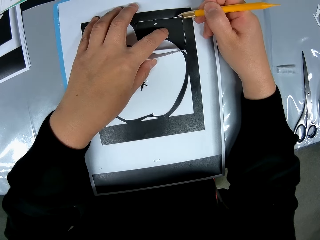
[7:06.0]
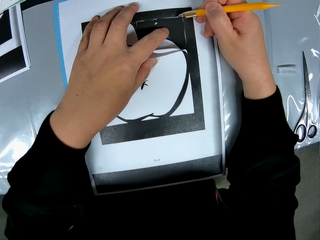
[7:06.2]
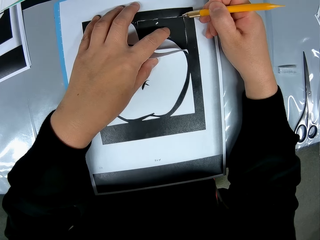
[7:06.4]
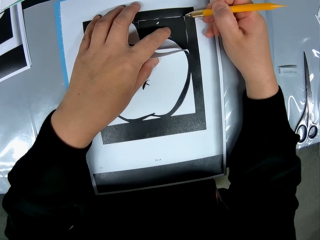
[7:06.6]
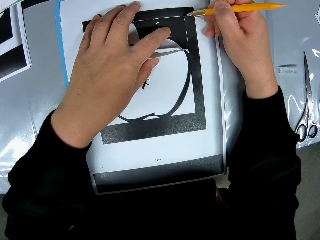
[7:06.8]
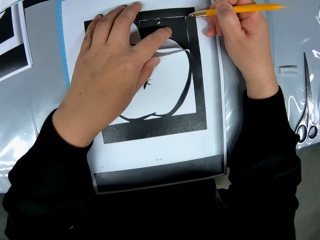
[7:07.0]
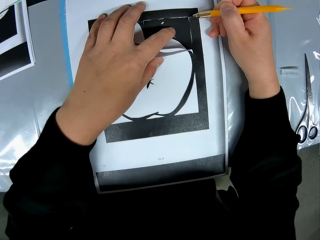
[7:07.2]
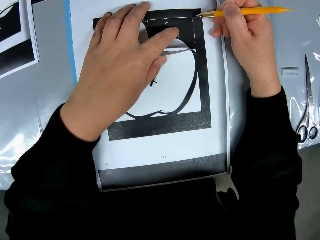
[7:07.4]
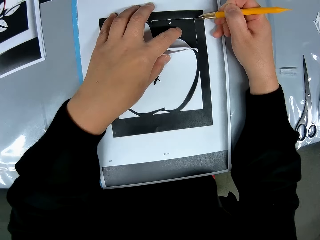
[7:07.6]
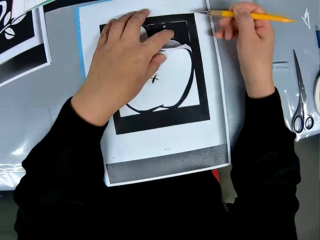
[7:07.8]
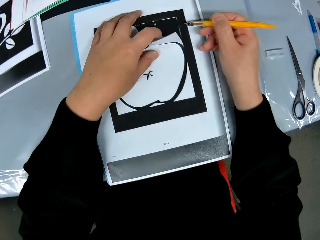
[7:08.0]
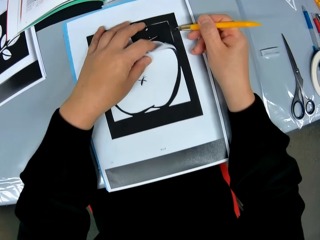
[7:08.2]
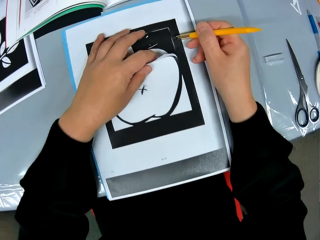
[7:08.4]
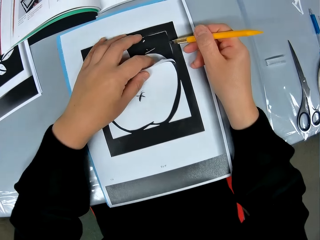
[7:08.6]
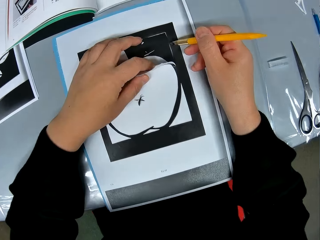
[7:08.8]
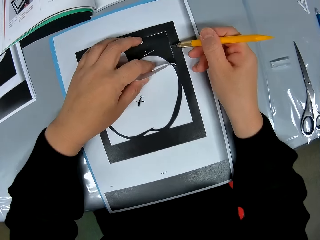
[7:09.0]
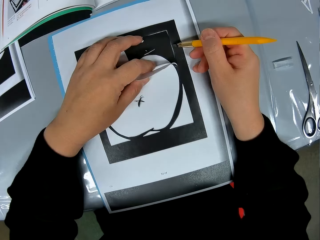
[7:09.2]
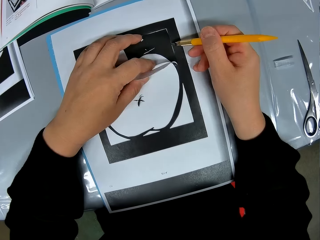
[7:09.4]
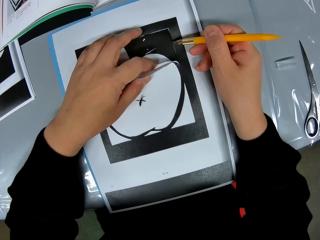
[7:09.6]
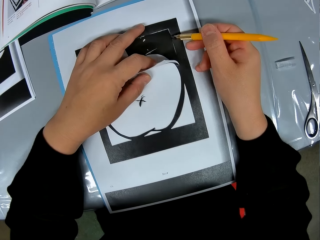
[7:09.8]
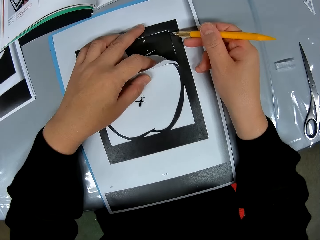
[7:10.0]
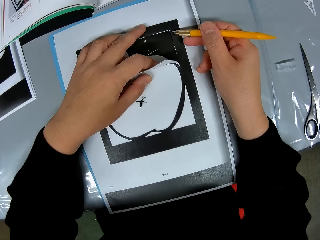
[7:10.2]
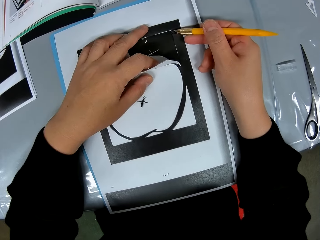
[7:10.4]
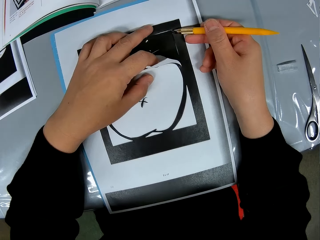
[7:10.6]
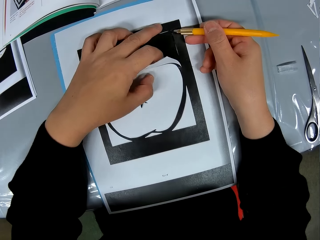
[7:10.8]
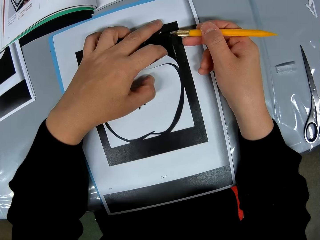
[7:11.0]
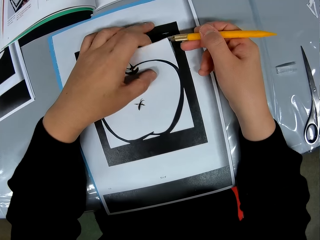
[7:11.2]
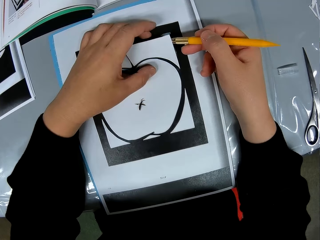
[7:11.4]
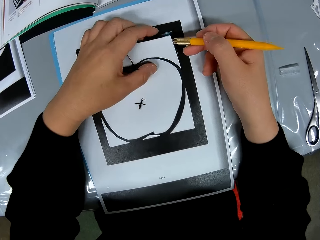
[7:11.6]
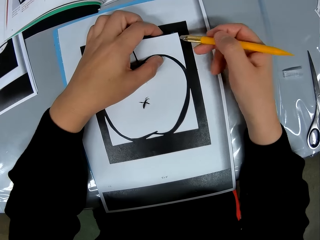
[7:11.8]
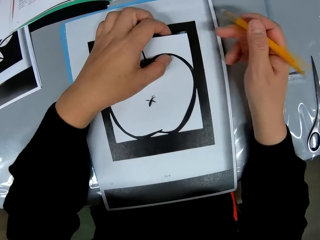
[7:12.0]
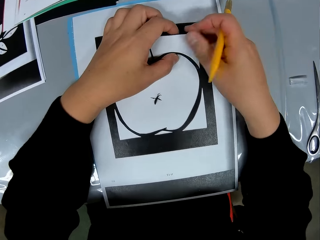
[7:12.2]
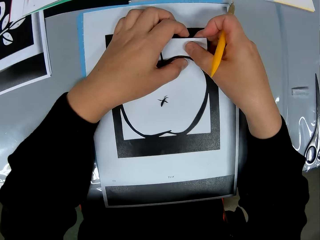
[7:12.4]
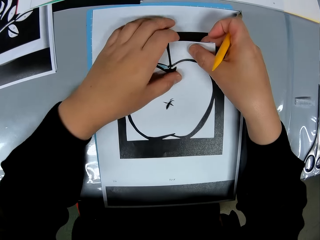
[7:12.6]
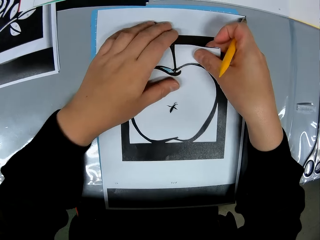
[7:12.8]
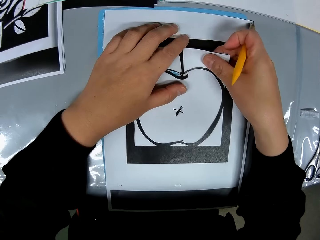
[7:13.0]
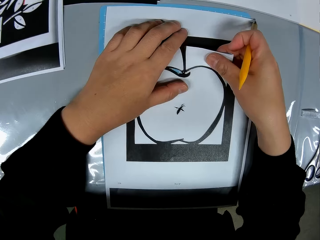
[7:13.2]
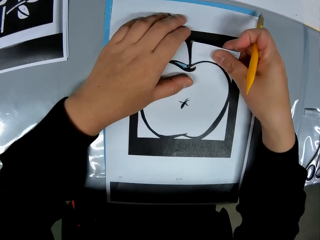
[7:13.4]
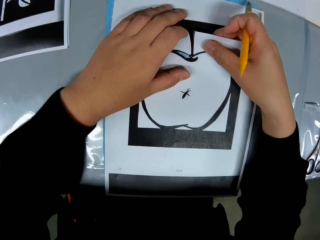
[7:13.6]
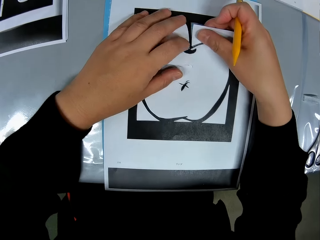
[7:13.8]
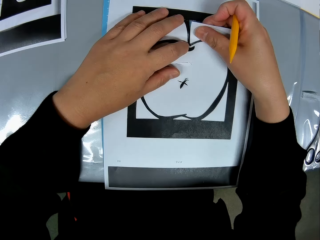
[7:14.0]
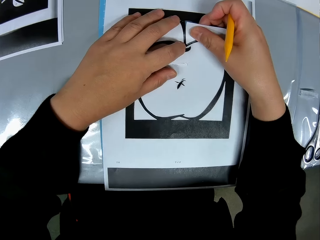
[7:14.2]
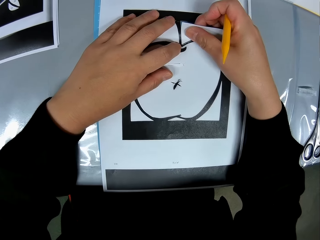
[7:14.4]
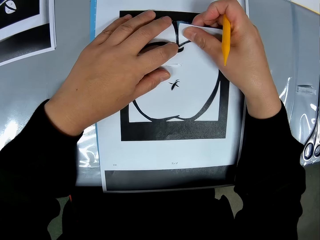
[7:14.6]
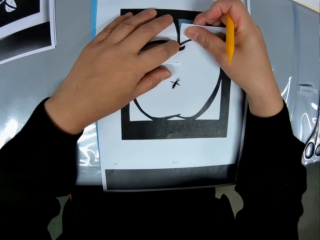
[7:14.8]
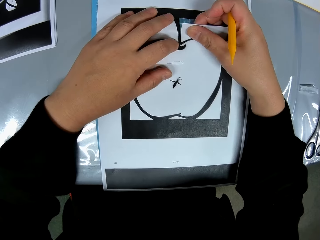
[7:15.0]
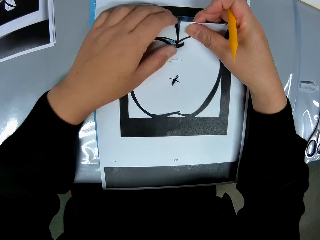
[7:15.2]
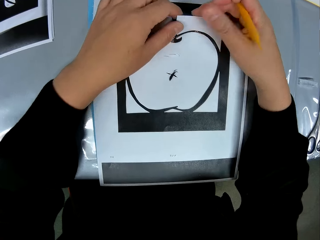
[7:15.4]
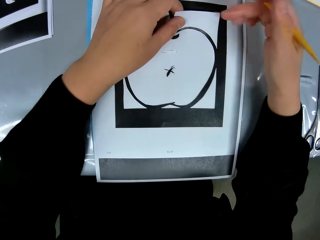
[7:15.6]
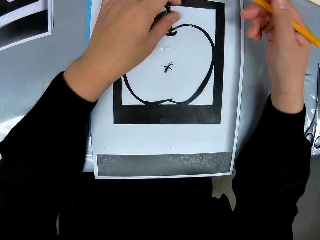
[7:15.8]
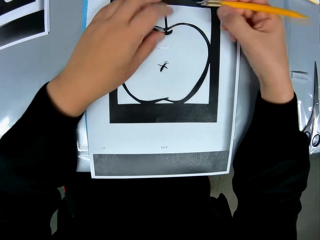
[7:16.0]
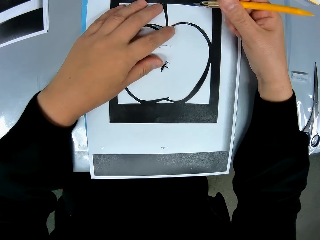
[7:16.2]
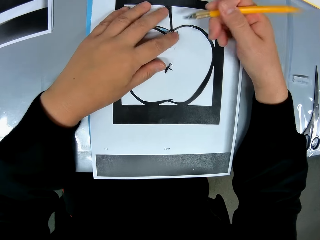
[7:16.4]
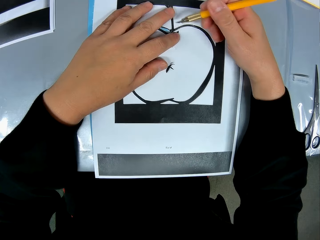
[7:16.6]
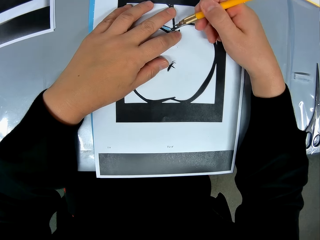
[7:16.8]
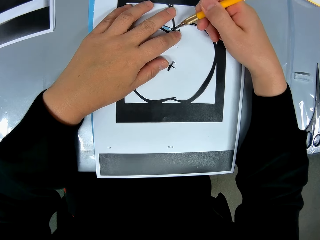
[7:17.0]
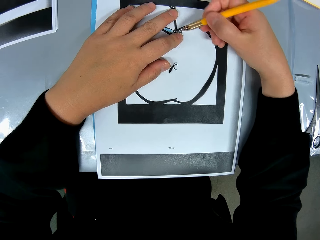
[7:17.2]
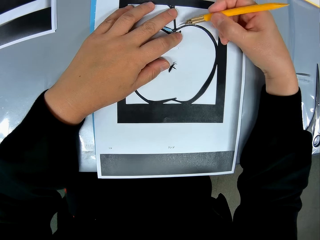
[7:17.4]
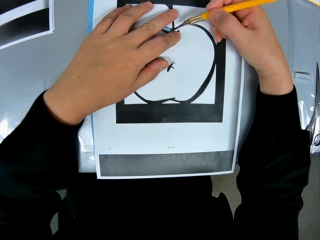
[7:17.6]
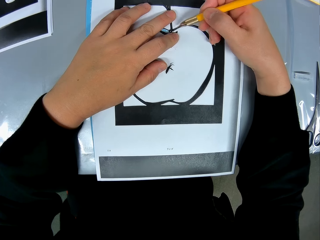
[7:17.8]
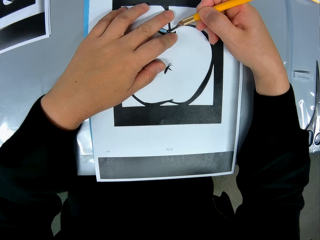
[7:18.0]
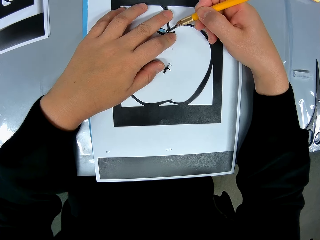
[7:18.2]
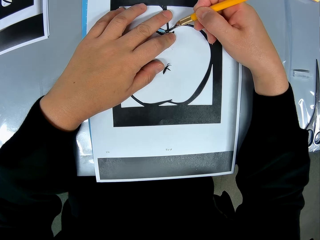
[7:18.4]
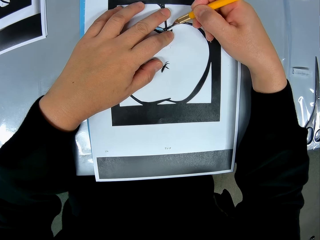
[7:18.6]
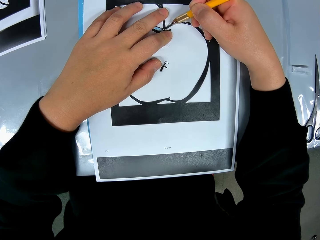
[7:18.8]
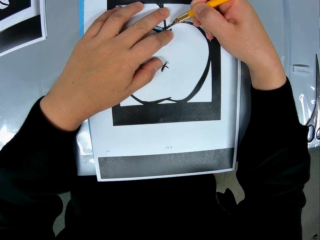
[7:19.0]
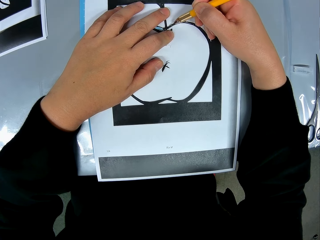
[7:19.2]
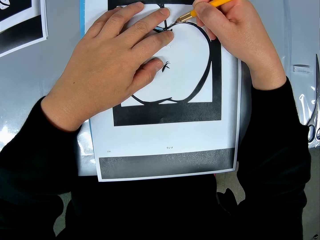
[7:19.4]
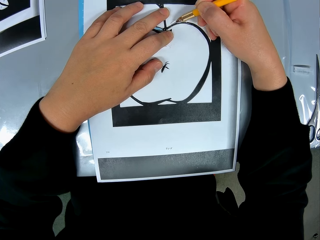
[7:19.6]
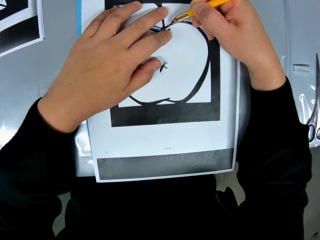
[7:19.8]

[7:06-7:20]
The camera wearer moves a camera. He holds a crafting paper. He moves his hands. He releases the crafting paper. He holds the crafting paper with his right hand. He moves his left hand. He pulls the crafting paper. He adjusts the craft sheet on the self-healing cutting mat with his right hand. He holds the crafting paper with his left hand. He withdraws his right hand. He moves his right hand. He withdraws his hand. He cuts the crafting paper. He moves the camera.

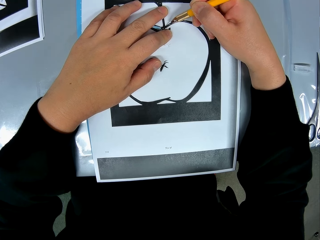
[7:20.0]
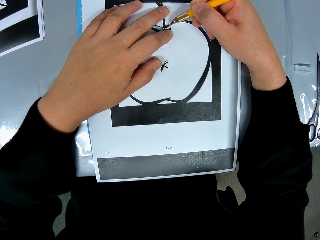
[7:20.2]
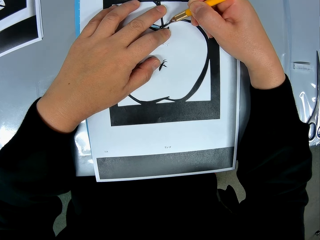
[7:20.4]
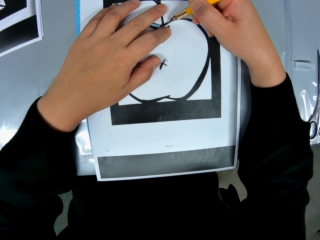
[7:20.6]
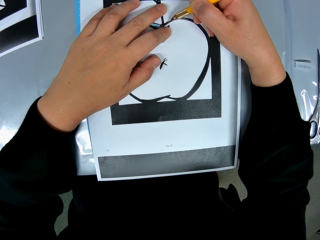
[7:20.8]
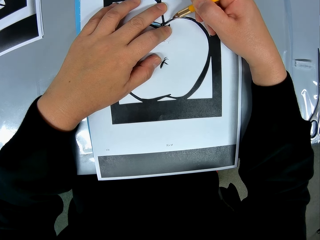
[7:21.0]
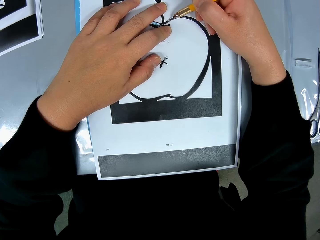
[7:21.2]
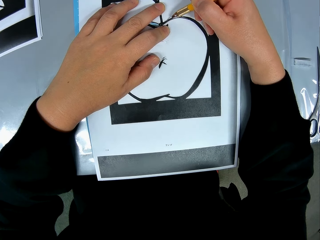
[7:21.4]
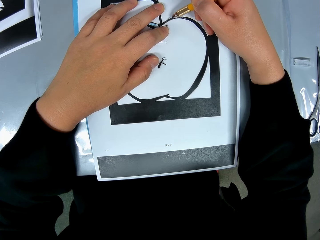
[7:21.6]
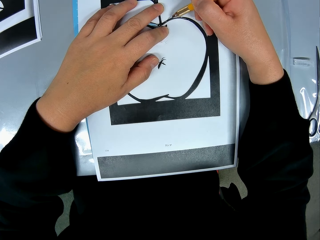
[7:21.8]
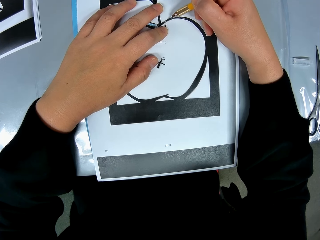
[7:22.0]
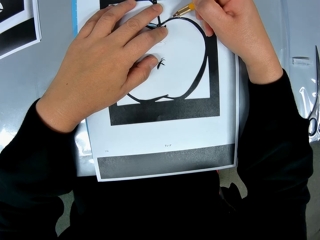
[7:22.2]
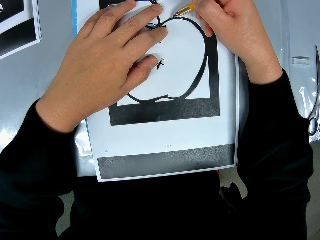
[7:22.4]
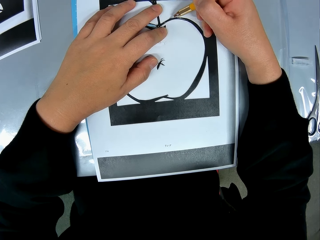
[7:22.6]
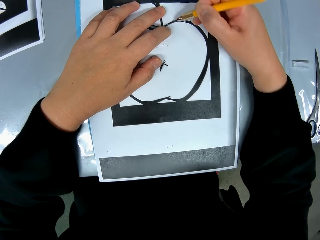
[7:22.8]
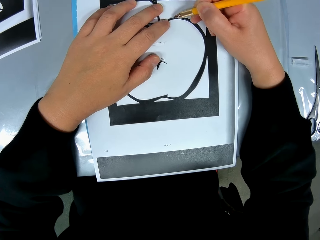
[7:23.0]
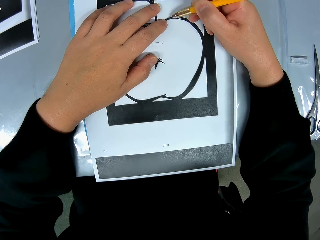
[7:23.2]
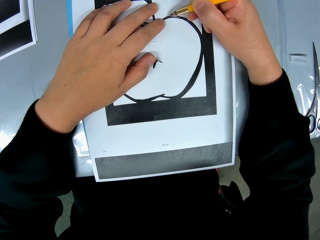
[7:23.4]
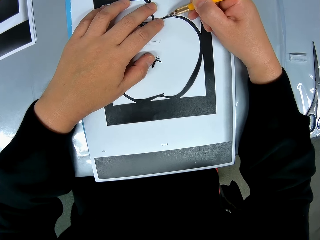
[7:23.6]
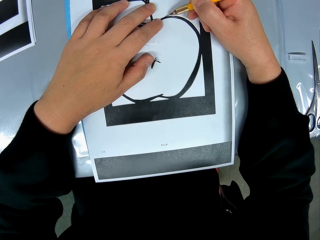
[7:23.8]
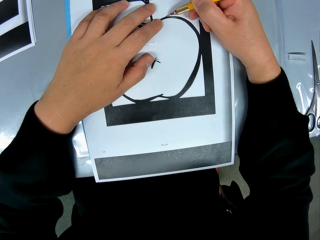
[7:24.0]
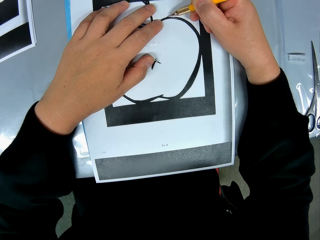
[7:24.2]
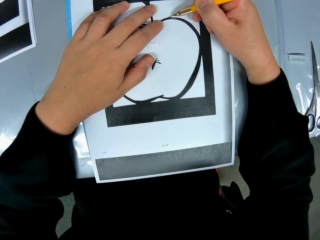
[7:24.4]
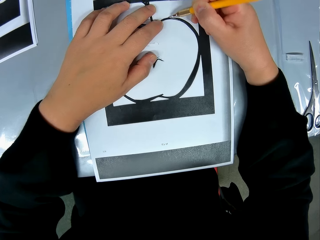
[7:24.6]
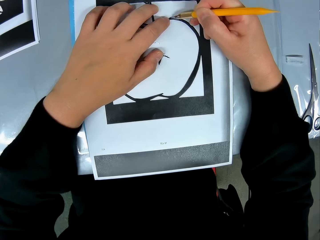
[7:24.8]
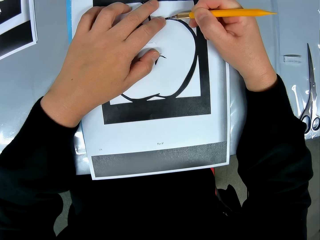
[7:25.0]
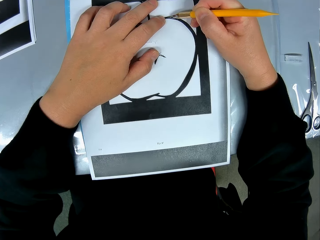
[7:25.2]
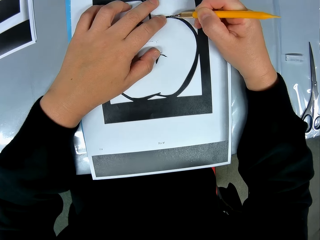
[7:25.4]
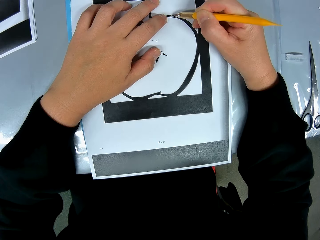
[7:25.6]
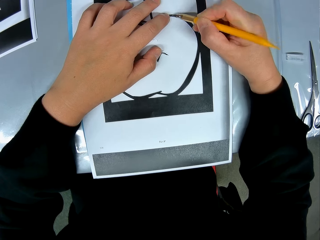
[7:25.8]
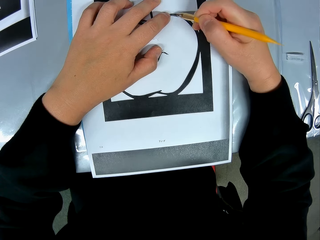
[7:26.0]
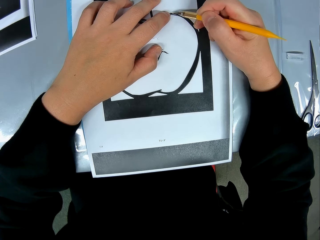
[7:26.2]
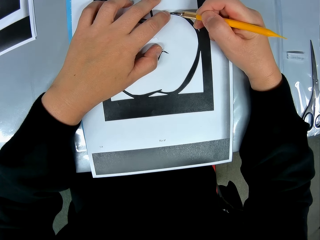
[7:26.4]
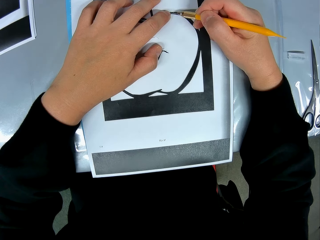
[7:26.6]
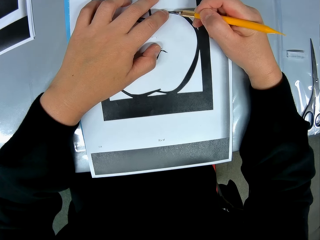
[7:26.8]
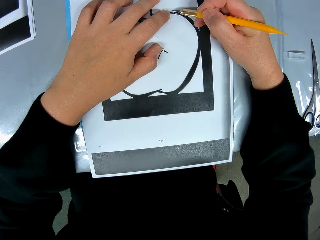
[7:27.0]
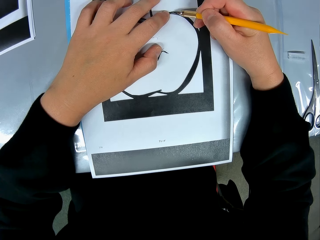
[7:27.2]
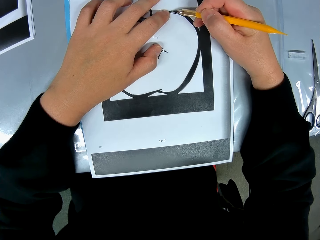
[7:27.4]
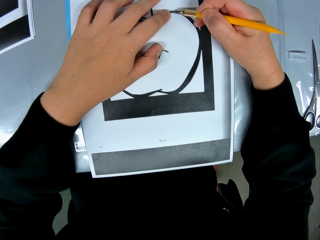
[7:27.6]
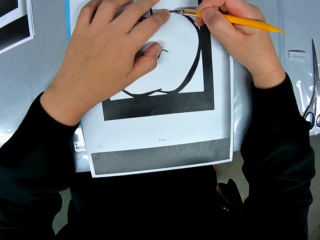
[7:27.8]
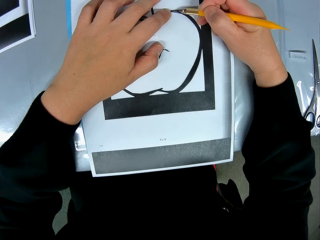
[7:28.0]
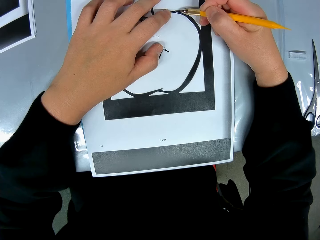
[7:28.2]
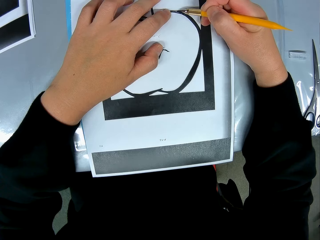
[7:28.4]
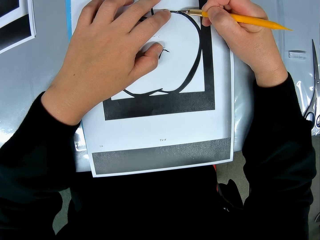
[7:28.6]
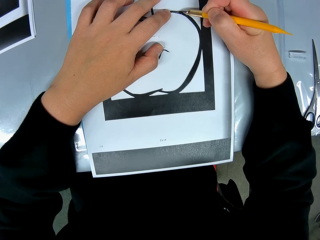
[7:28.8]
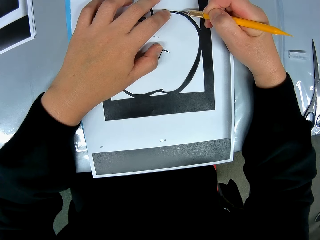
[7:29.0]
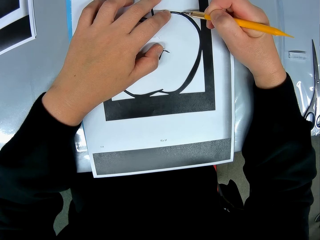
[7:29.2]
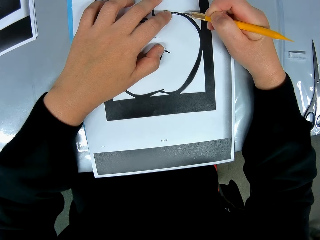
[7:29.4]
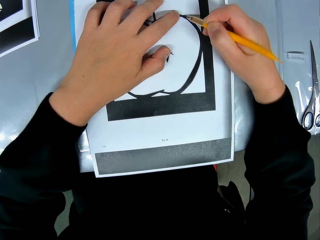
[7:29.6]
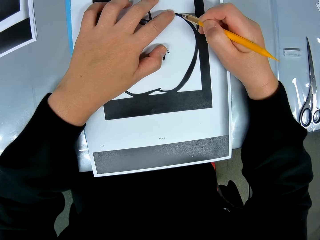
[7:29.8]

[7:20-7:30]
The camera wearer traces out the craft from the craft sheet with the cutting stencil in his right hand. He moves his fingers. He moves his hands. He cuts a crafting paper.
